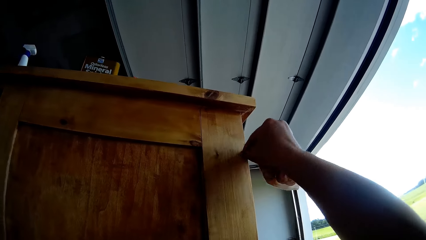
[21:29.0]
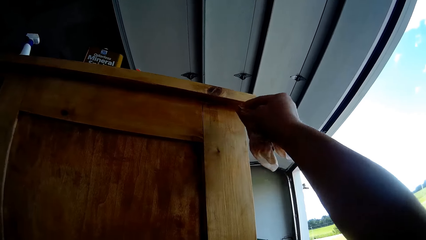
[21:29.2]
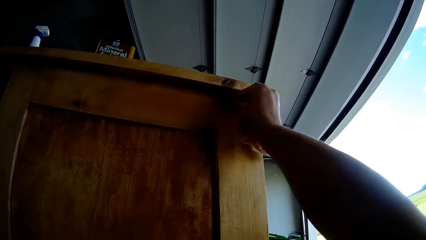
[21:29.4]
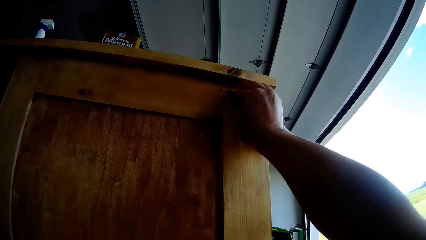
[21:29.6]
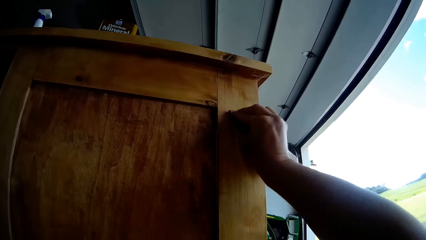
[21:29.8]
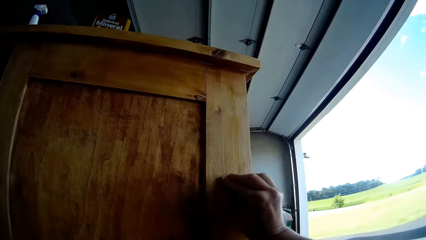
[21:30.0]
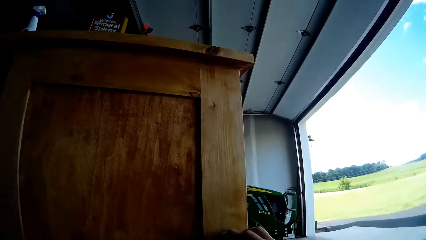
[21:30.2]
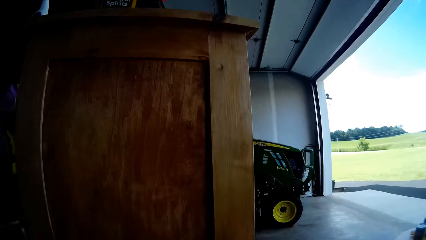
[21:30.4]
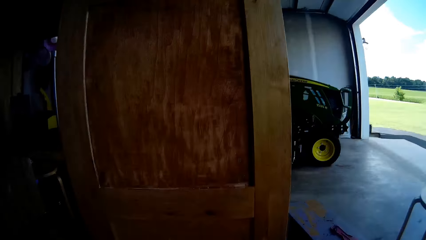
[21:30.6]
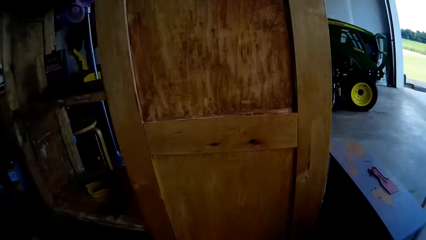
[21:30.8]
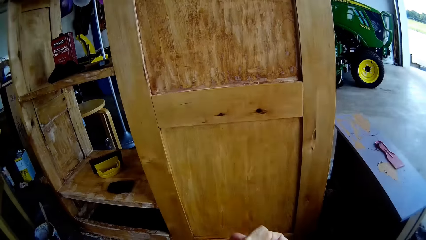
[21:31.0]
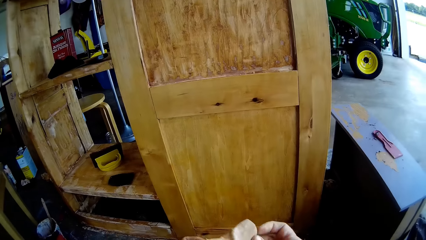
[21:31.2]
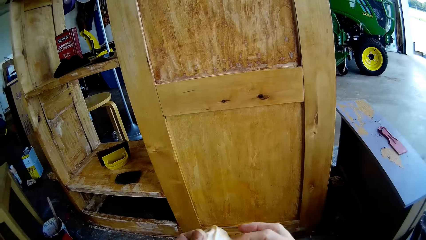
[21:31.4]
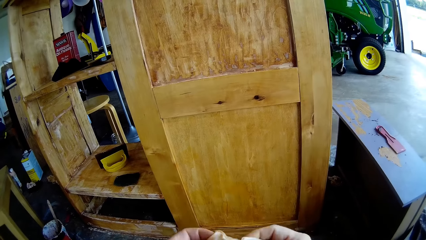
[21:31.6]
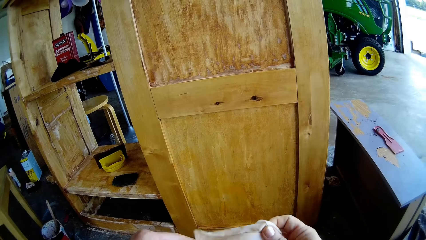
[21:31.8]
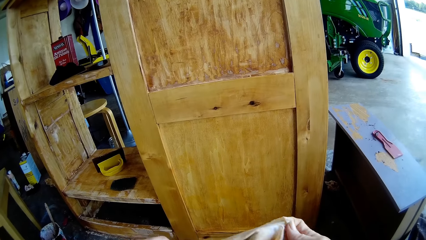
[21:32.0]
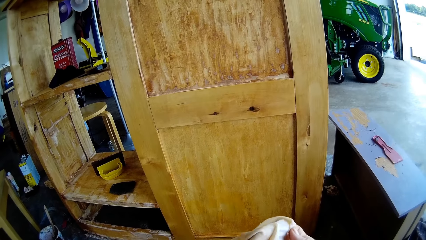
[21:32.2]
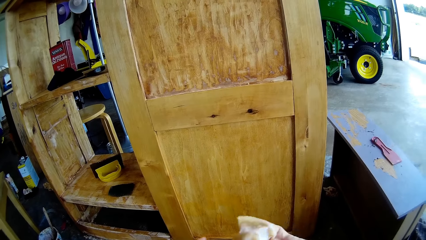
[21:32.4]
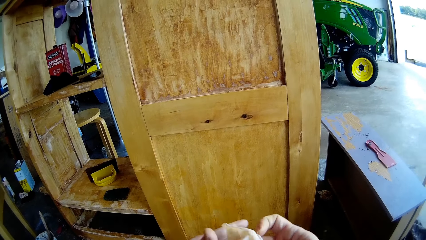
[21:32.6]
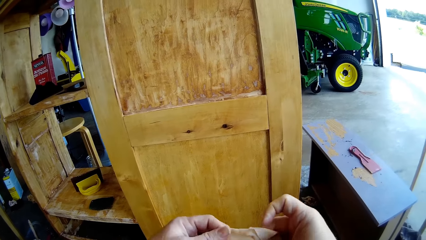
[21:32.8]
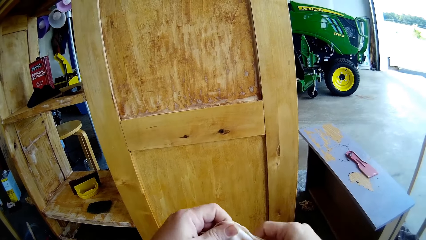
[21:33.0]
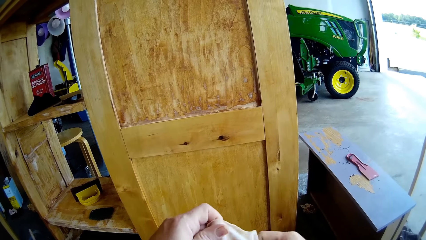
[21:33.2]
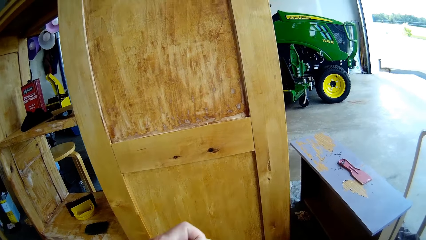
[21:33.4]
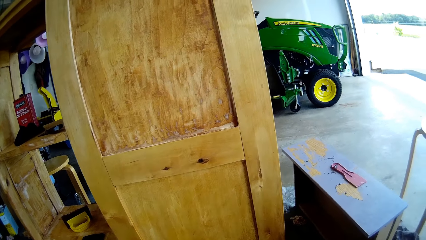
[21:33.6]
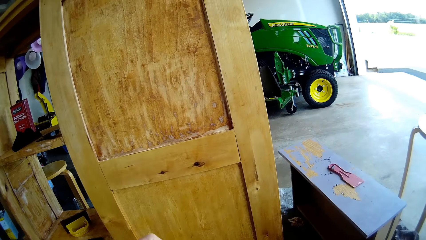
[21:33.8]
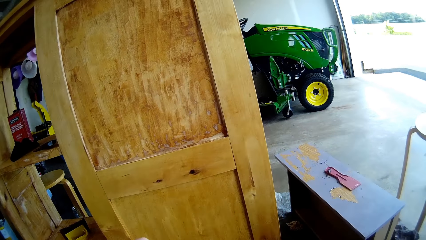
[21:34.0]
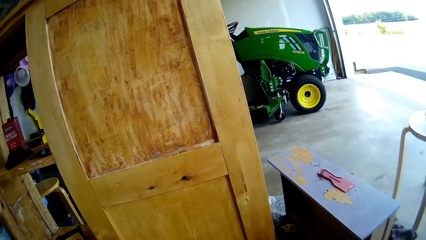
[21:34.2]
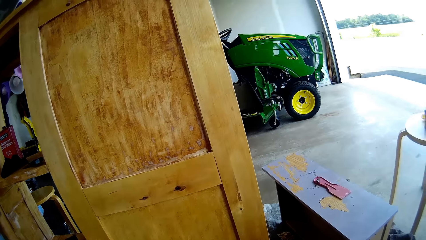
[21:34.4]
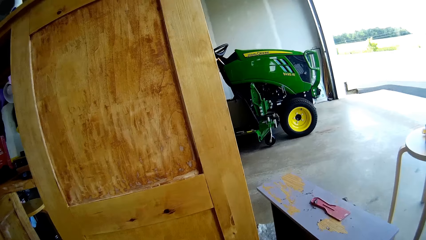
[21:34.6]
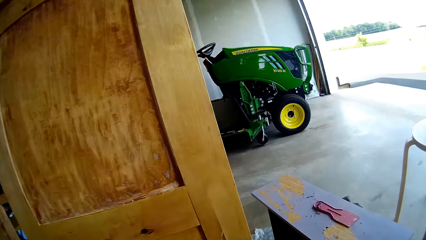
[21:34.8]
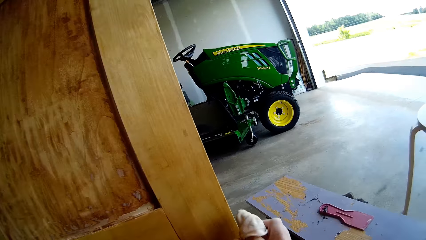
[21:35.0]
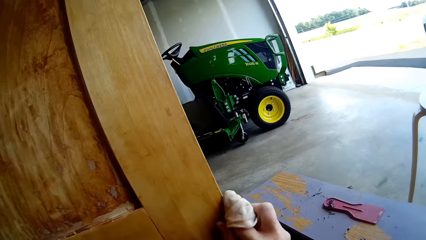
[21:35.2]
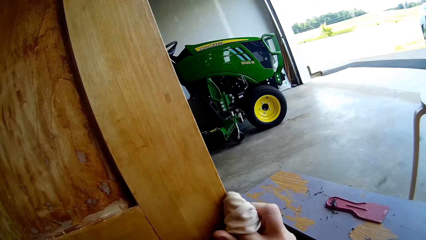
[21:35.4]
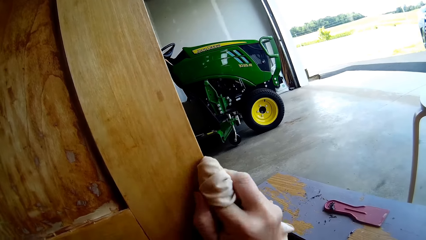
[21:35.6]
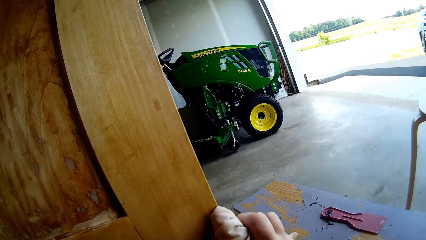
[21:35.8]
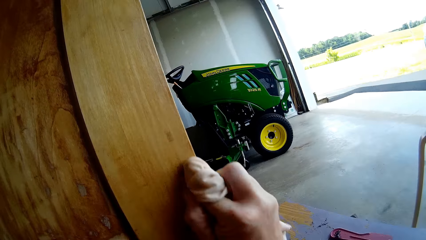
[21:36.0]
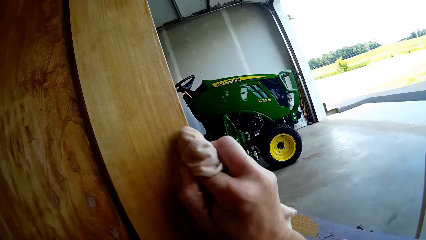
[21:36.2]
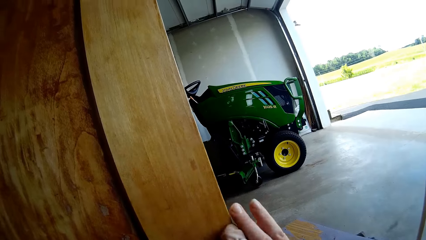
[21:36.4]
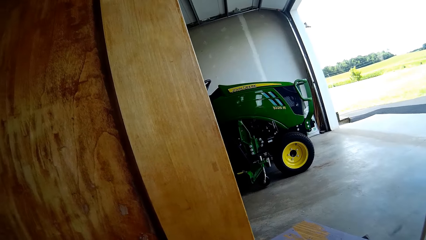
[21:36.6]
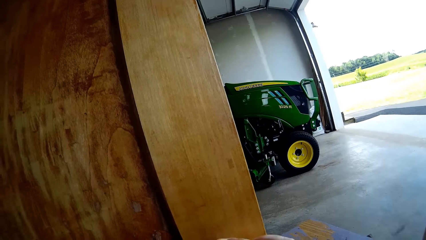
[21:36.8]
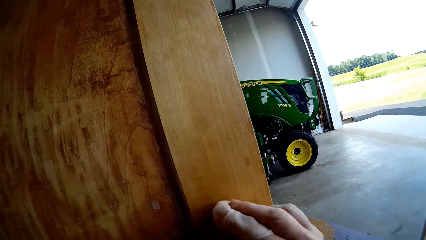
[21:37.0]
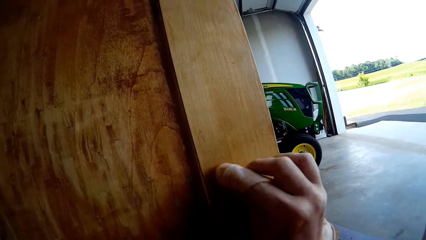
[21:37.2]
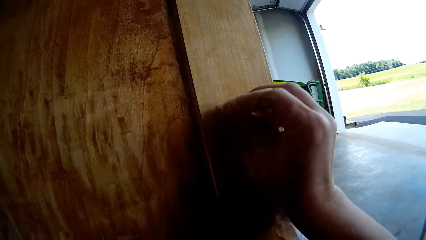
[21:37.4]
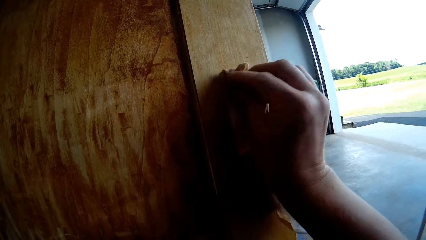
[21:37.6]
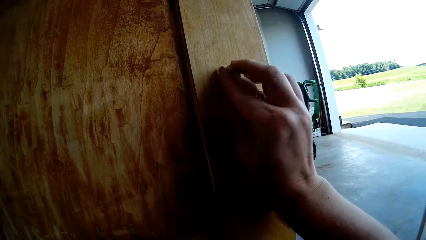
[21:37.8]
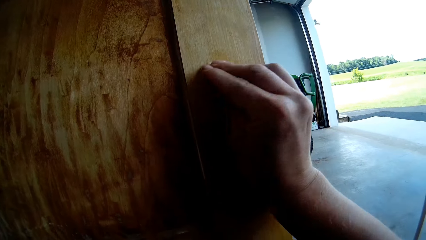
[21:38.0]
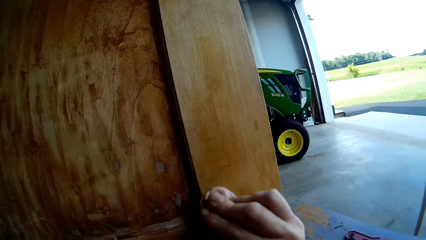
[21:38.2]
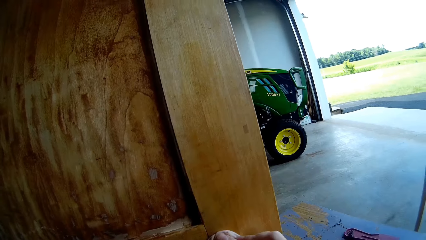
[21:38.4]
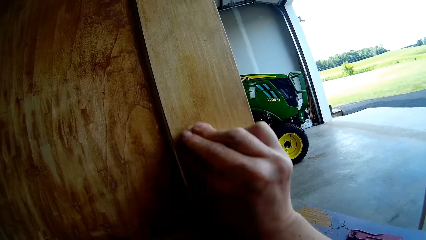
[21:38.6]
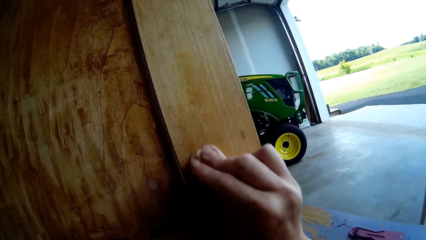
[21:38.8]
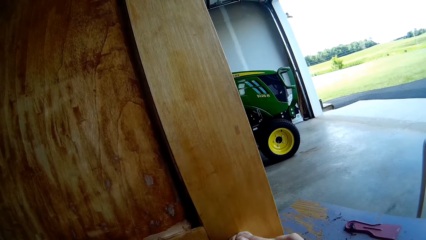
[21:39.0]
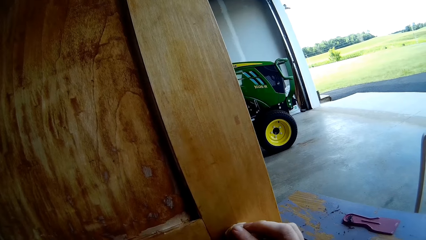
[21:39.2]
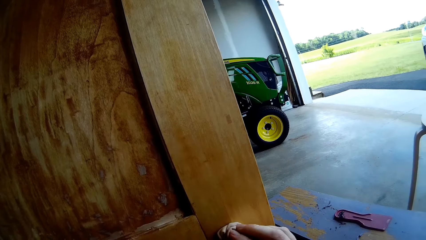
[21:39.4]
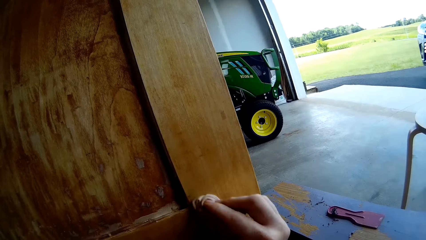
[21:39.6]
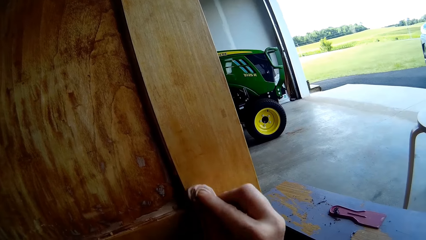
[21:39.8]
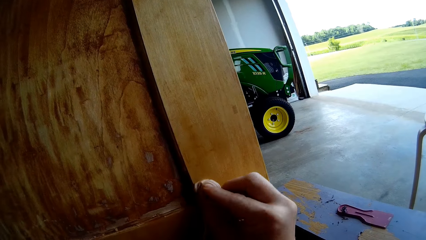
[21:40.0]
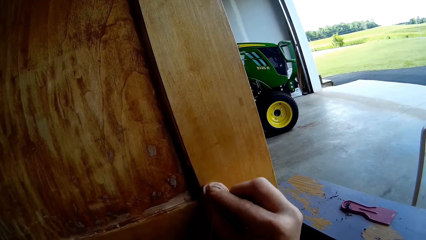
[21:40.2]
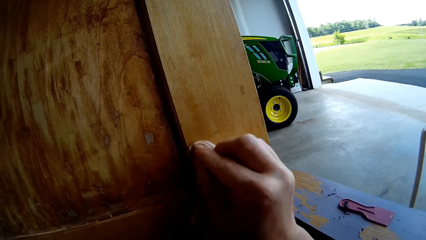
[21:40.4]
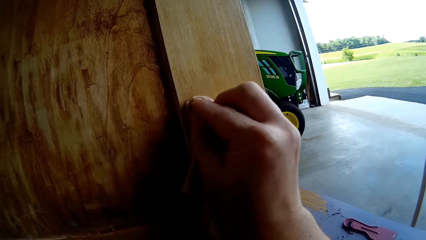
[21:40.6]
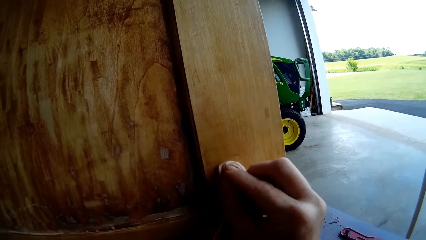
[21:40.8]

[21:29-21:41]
The camera wearer unfolds the cloth. They fold the cloth. They wipe the cupboard with the cloth.

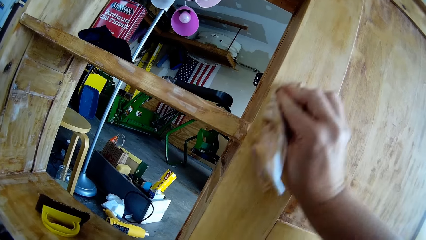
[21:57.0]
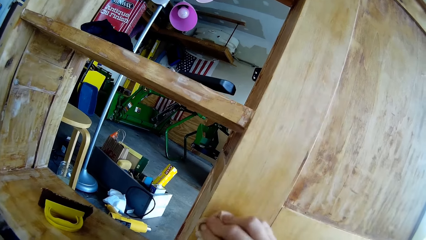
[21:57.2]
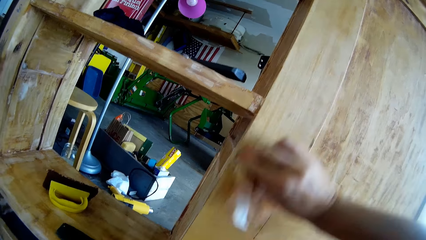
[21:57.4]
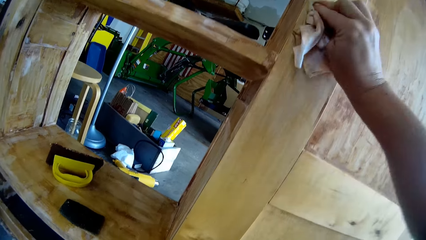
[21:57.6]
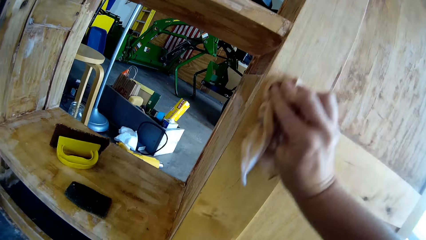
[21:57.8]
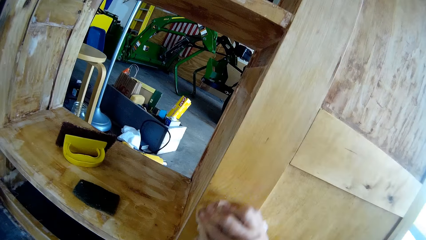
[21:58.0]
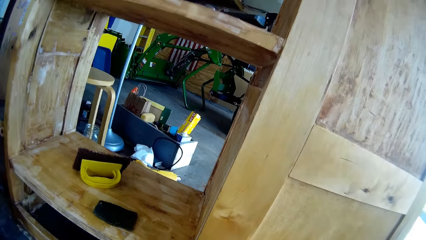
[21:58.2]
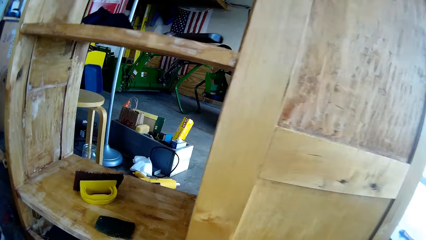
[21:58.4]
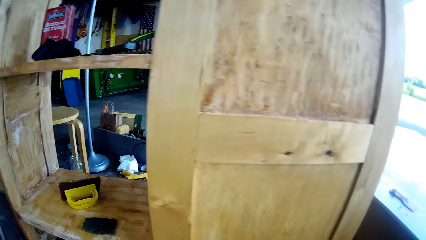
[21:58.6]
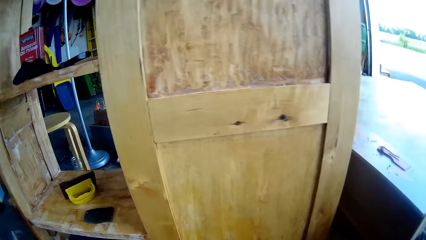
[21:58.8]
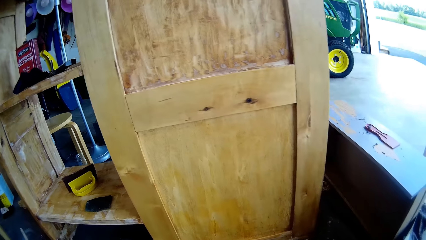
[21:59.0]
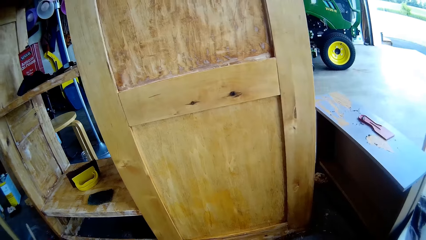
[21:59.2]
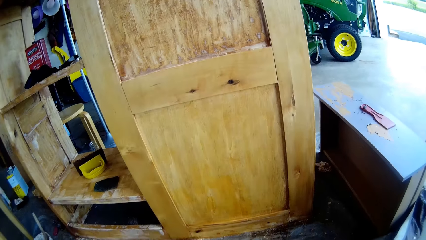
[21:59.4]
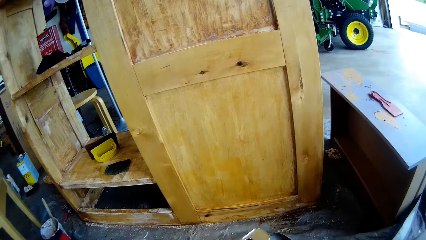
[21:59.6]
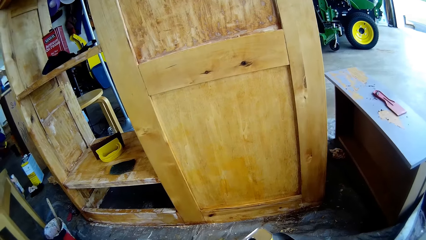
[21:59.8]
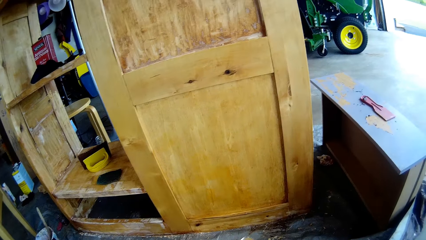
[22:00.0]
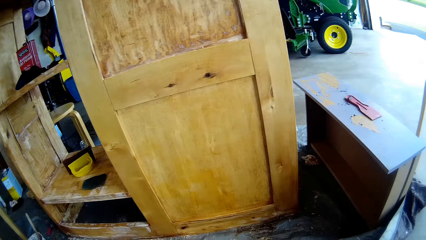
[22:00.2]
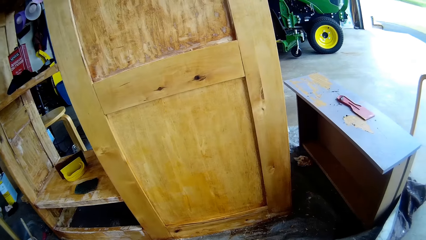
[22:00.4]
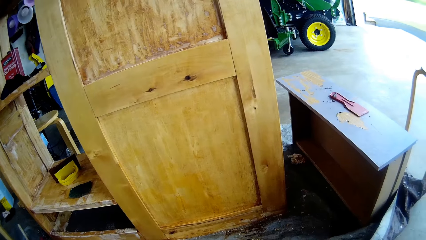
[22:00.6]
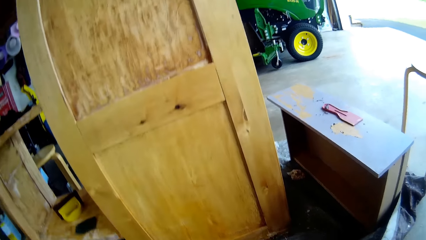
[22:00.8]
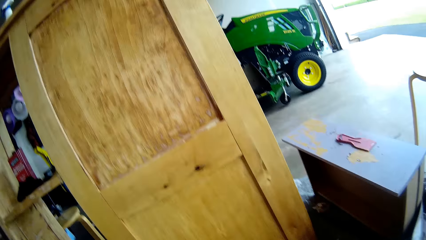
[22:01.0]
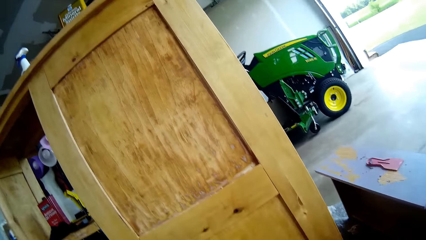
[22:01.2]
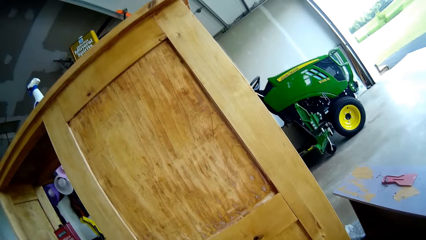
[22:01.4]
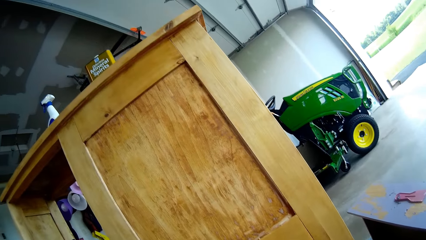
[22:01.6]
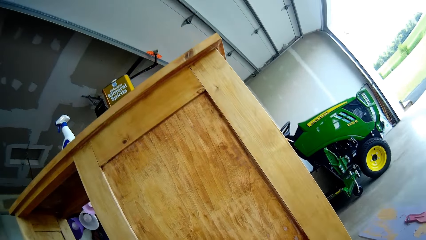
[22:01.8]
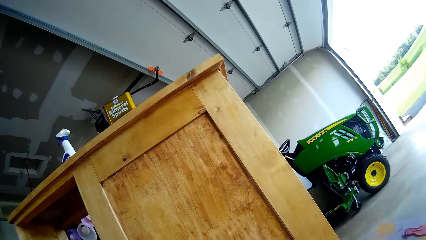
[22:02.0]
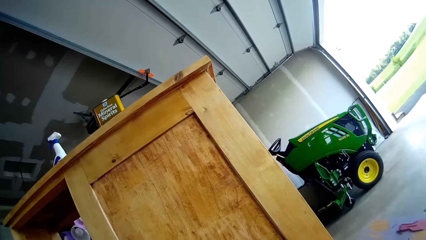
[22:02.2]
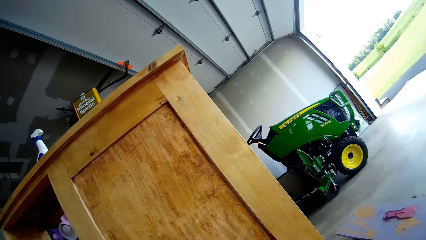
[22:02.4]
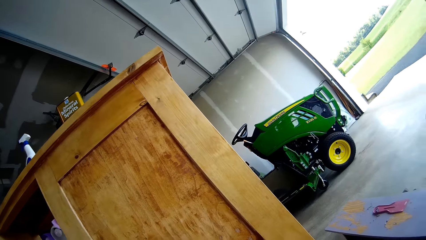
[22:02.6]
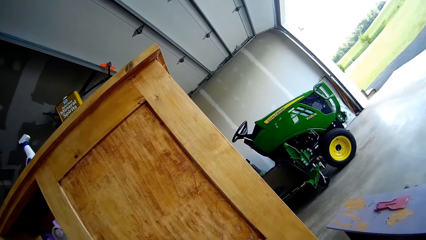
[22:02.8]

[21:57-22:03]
The camera wearer removes the hand from the cupboard.
